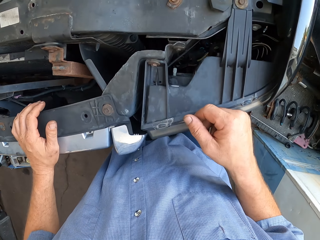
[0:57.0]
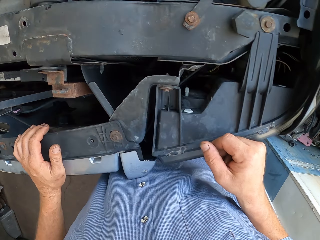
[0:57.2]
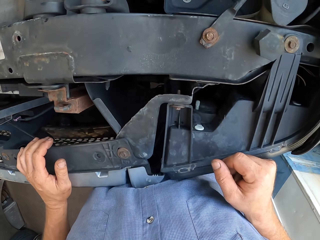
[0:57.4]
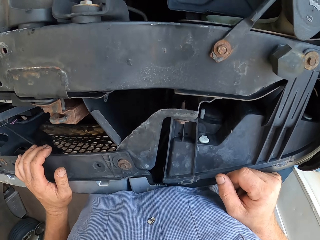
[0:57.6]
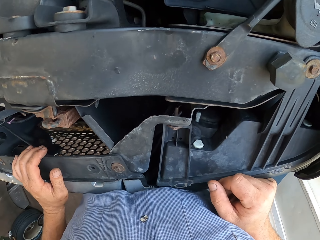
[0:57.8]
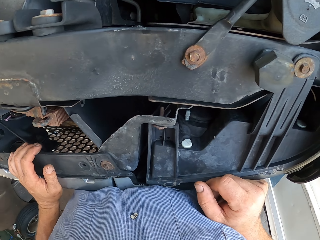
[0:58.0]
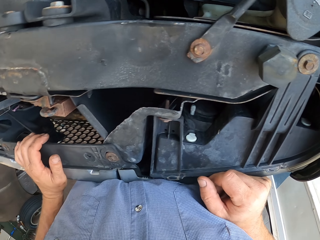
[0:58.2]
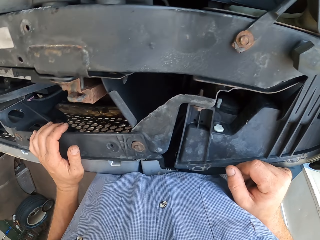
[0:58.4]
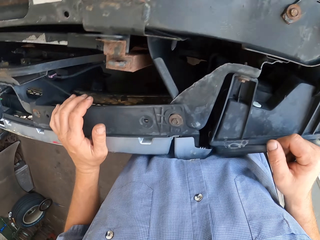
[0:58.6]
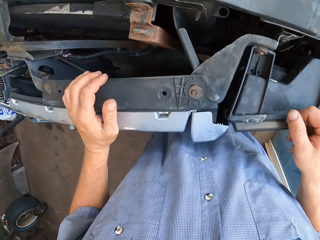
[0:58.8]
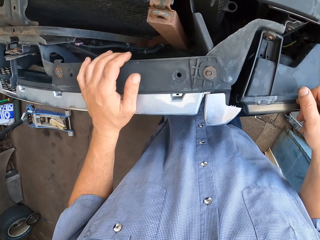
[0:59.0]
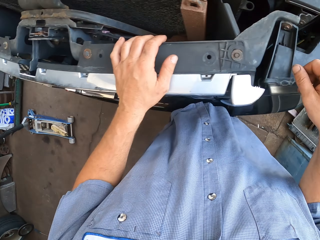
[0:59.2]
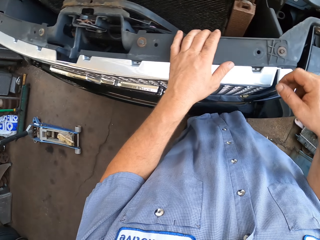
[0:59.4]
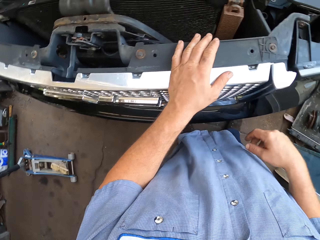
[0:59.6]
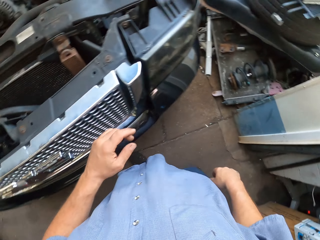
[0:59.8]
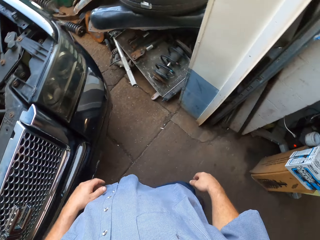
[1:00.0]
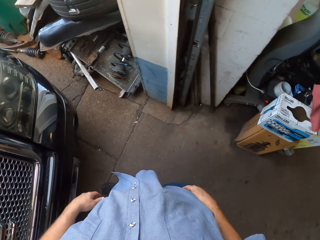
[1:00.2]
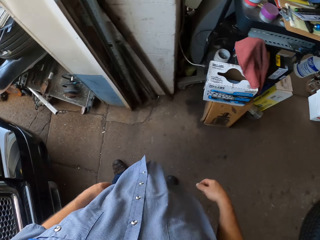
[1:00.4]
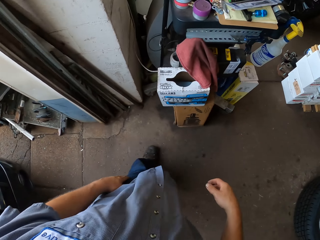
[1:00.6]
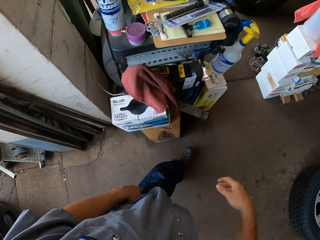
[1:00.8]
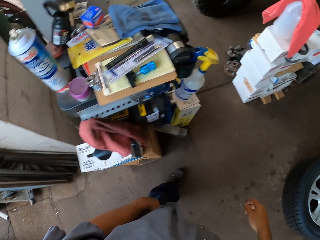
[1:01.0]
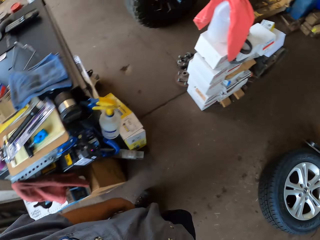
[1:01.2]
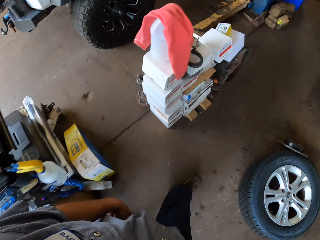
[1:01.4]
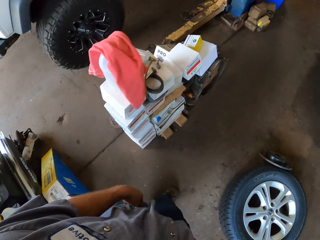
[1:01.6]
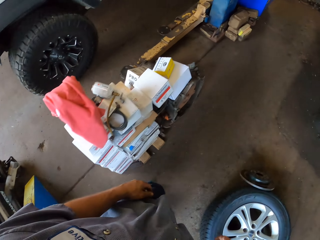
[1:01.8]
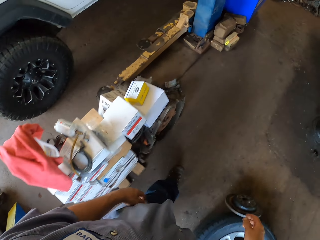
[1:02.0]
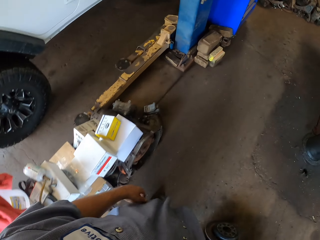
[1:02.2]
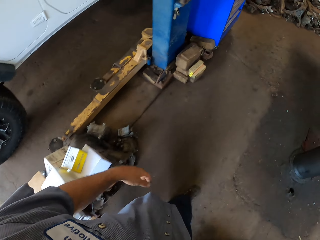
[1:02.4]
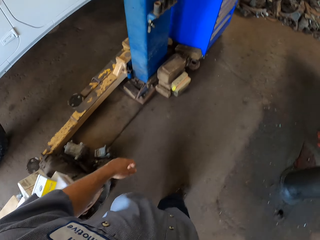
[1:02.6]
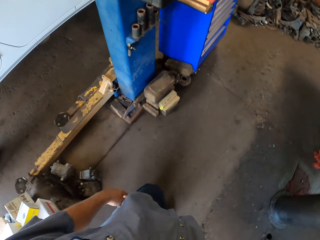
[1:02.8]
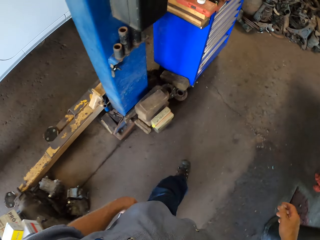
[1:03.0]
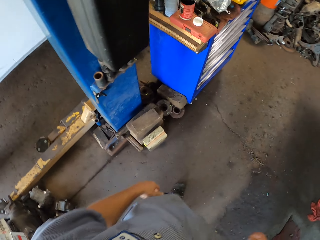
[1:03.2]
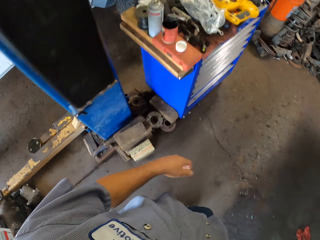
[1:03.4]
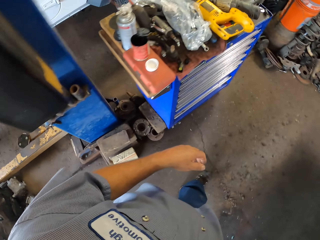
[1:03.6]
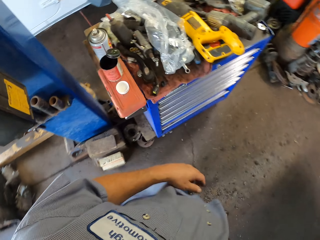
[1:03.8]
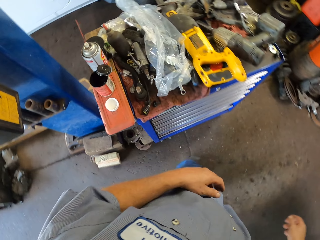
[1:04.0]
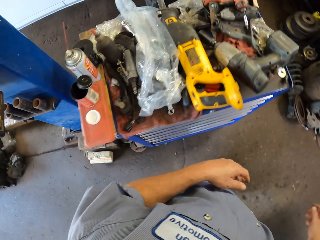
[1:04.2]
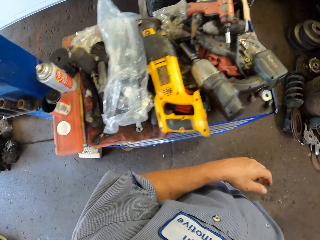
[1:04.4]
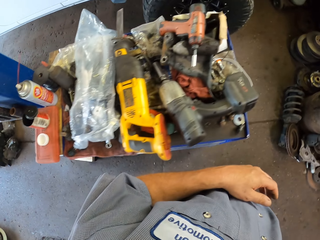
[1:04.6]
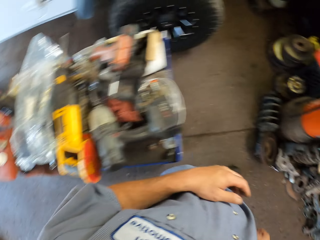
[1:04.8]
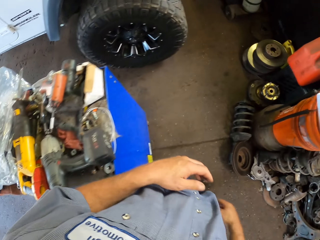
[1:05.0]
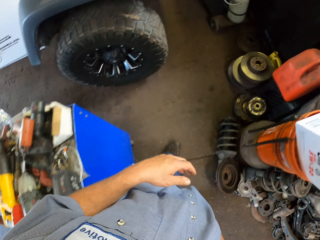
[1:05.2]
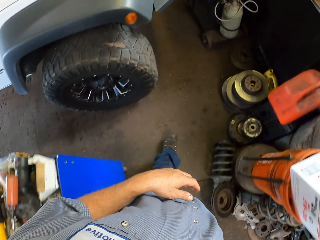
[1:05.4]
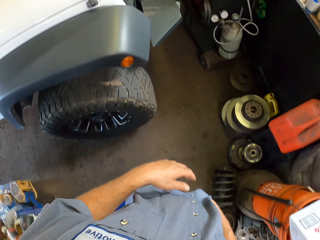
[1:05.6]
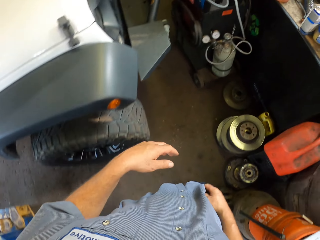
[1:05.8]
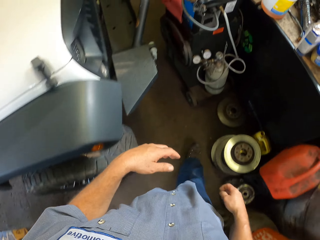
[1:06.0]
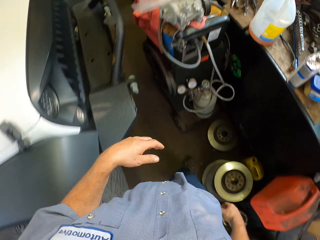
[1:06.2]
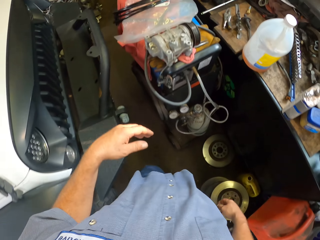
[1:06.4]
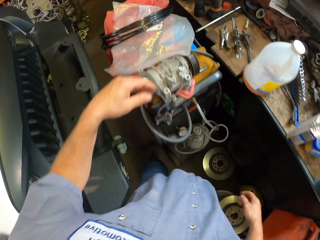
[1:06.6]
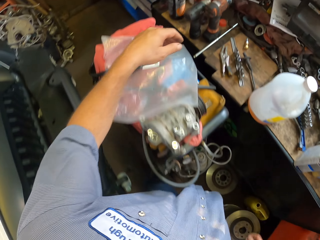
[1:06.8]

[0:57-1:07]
The camera wearer looks at the engine. They bend over the car. They turn around and walk around a garage.

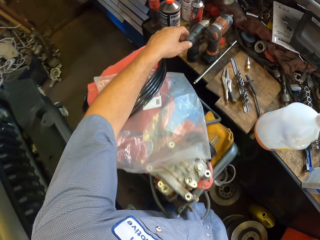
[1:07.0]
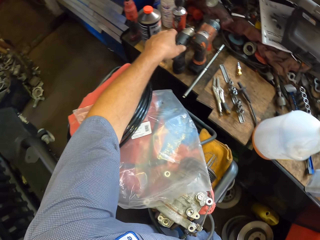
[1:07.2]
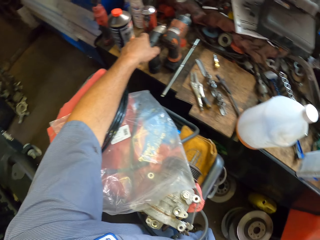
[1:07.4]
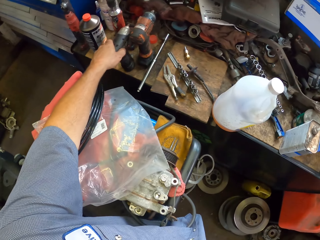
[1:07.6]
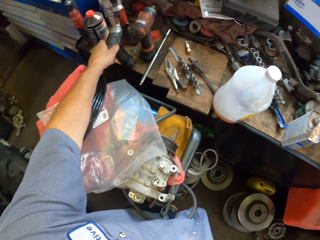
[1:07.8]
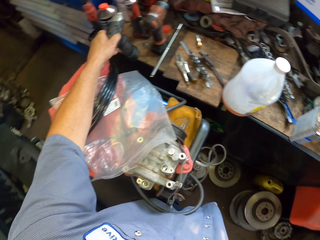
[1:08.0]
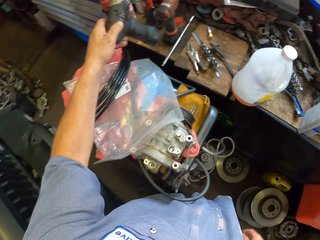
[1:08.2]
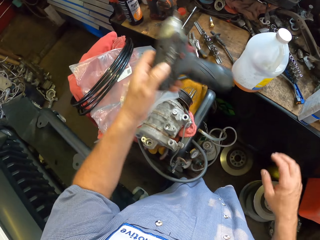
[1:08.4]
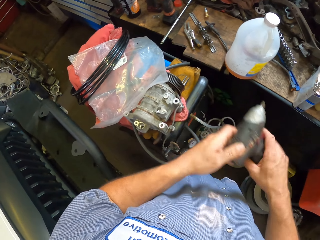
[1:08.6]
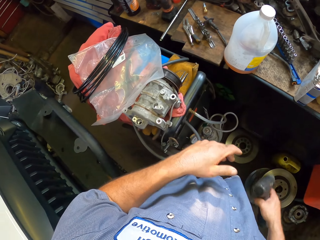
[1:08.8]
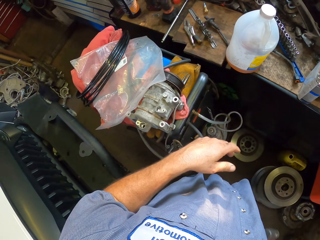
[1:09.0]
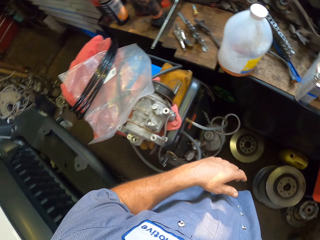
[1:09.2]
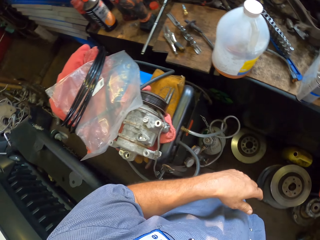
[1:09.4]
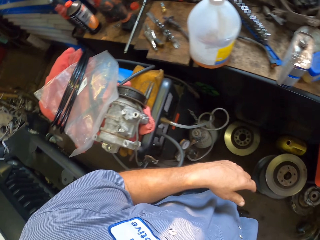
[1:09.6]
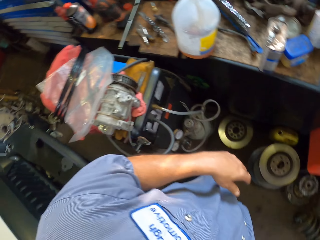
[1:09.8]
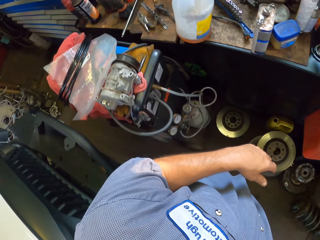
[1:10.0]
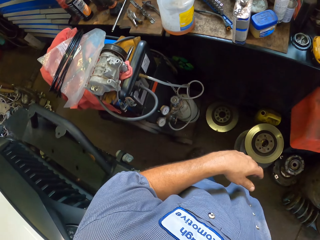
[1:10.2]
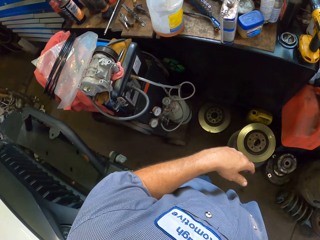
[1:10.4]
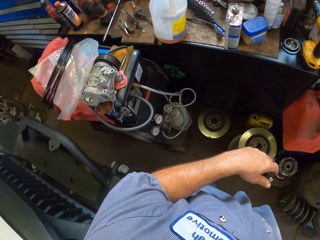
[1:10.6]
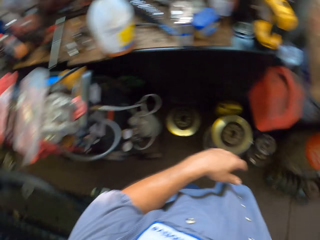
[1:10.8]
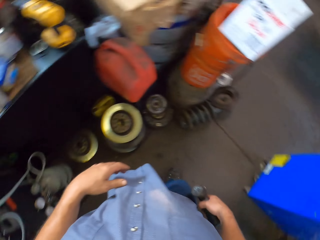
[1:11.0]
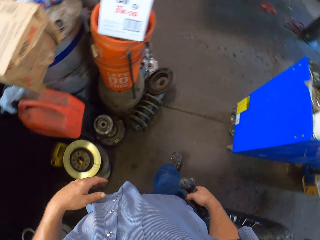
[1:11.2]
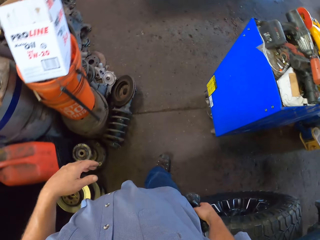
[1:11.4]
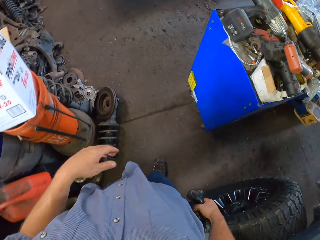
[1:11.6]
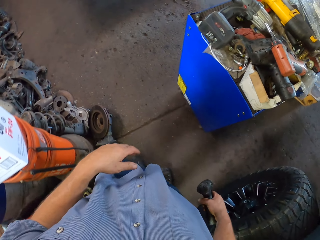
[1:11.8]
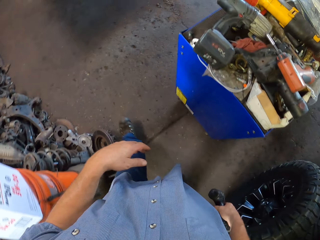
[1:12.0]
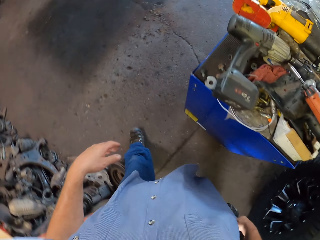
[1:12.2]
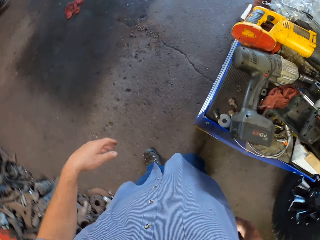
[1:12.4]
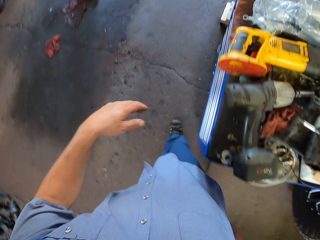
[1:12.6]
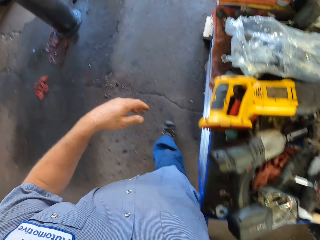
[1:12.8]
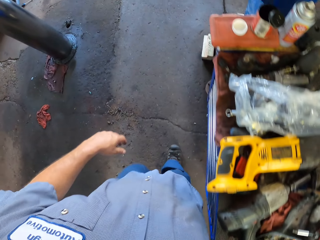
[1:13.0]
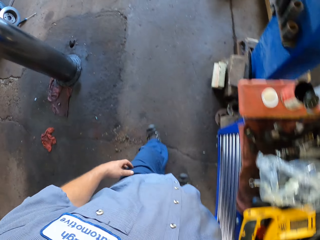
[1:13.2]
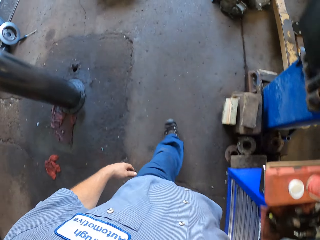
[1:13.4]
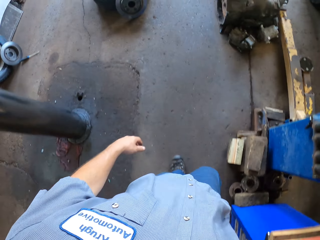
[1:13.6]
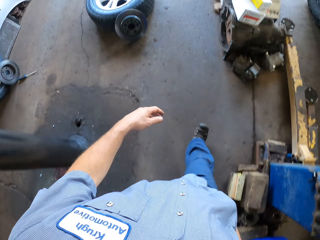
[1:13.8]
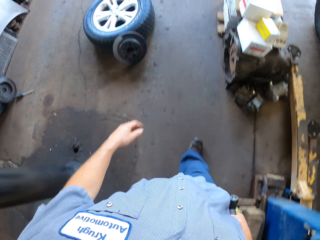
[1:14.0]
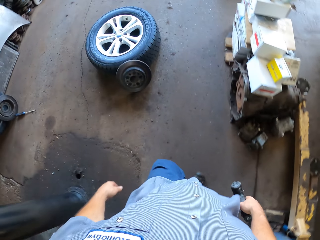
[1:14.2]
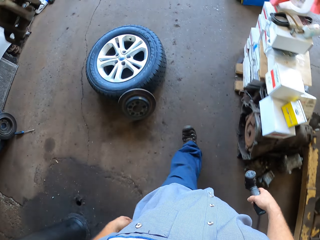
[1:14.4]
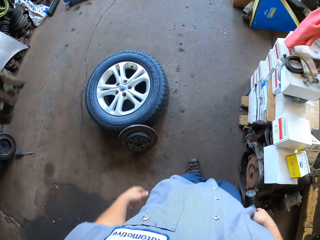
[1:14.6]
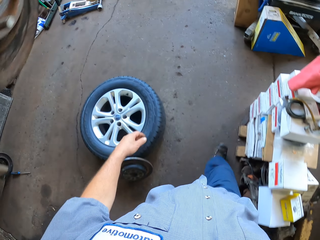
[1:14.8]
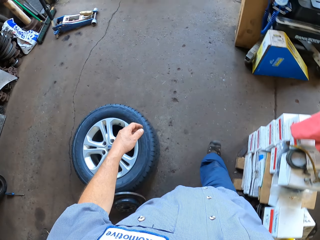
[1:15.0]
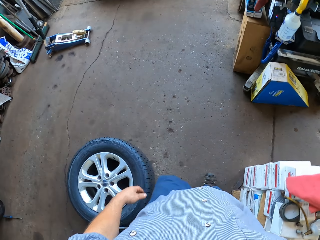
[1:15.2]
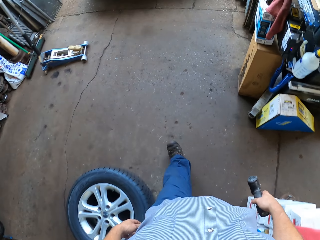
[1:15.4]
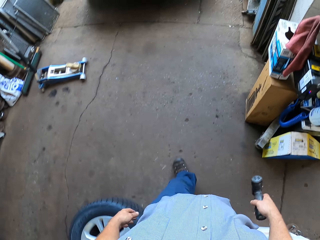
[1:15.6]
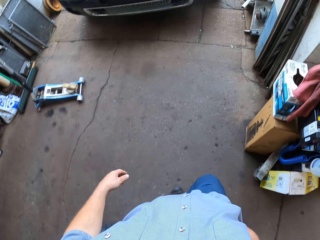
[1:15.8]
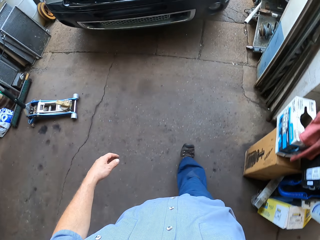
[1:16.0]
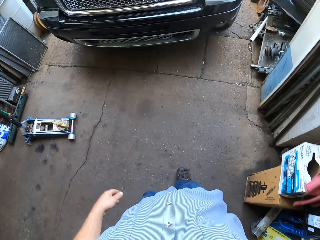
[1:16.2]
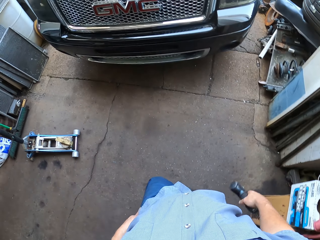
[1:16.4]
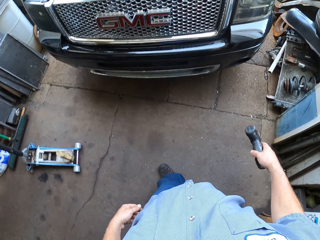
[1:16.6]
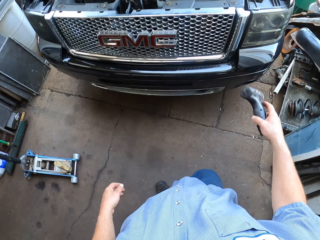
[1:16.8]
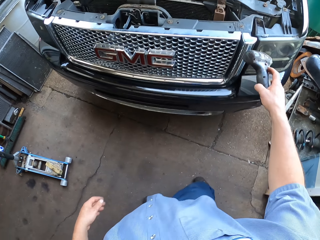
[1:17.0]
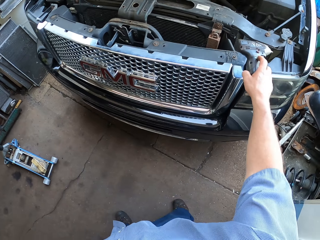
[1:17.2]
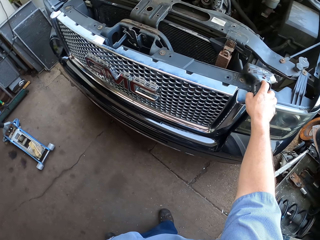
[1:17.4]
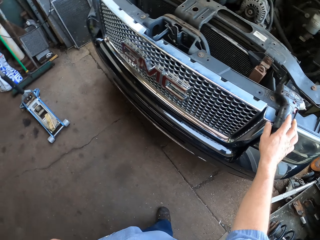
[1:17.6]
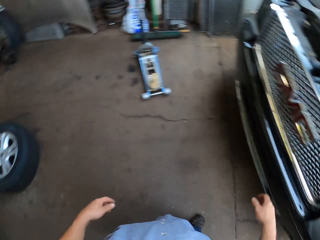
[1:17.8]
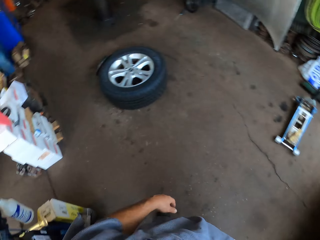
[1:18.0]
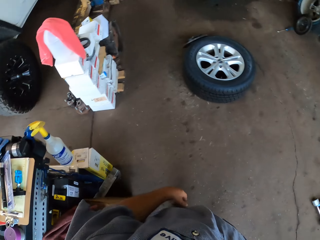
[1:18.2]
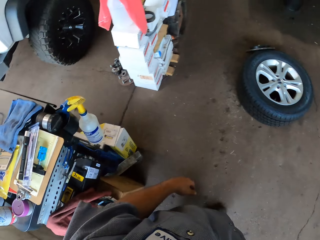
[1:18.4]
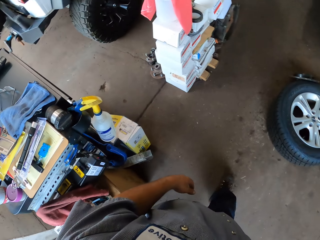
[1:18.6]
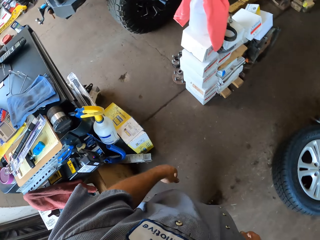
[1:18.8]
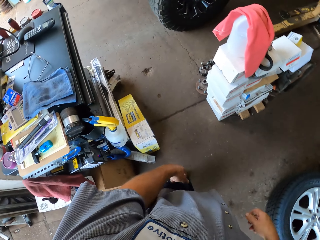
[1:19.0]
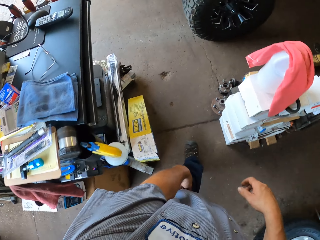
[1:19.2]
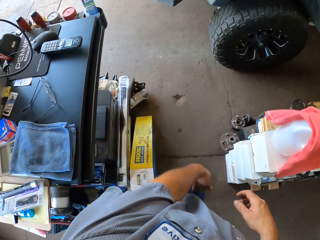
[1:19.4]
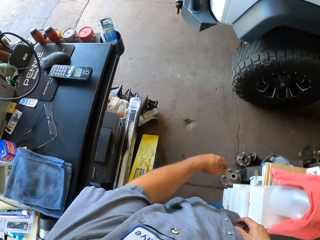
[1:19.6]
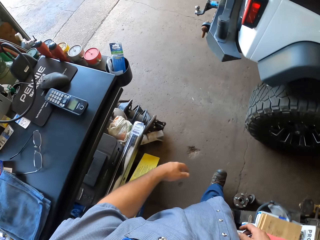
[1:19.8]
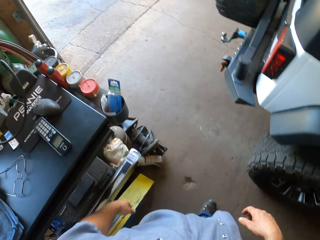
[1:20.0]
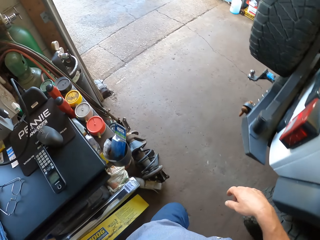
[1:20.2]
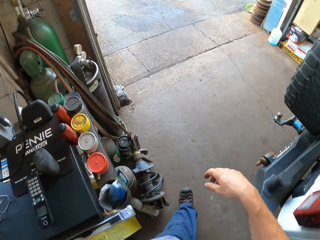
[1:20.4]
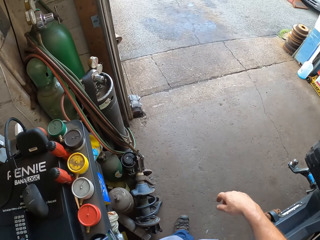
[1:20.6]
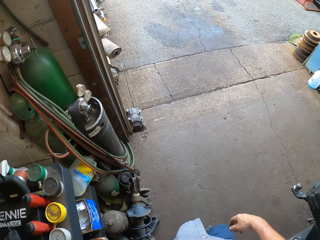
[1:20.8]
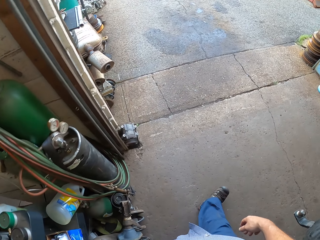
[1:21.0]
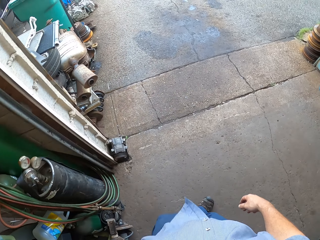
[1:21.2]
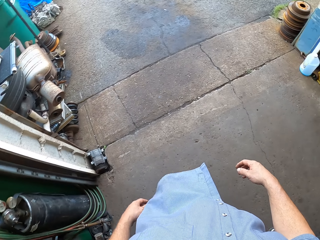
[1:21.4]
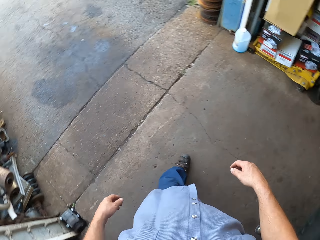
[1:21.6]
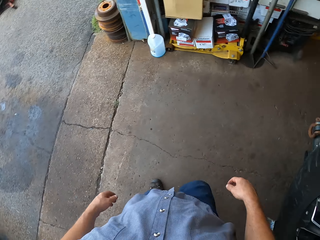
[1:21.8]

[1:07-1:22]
The camera wearer picks up an electronic drill. They walk around a garage. They place the drill on the car body. They turn around and walk around the garage.
